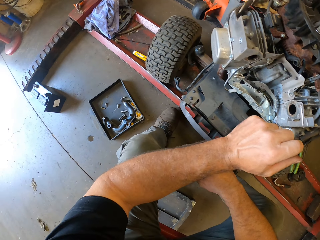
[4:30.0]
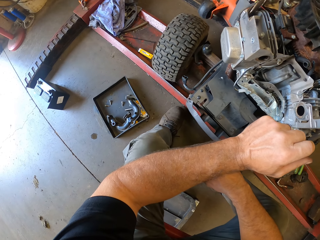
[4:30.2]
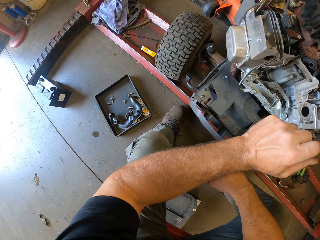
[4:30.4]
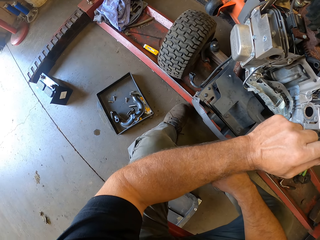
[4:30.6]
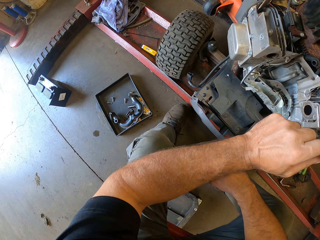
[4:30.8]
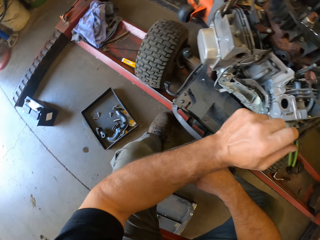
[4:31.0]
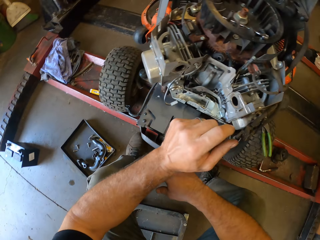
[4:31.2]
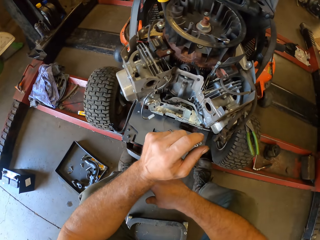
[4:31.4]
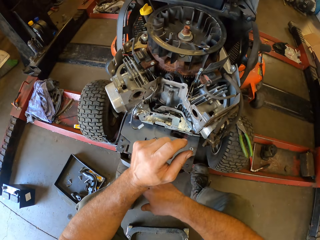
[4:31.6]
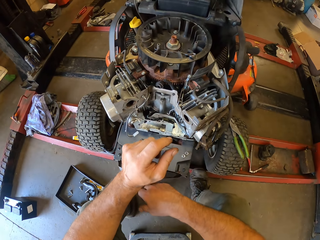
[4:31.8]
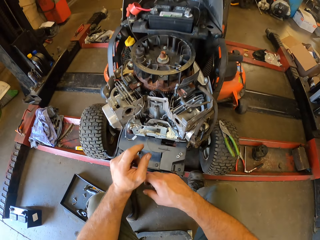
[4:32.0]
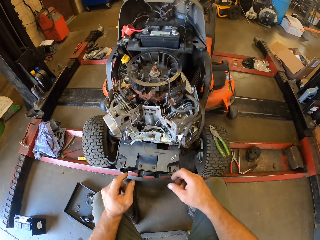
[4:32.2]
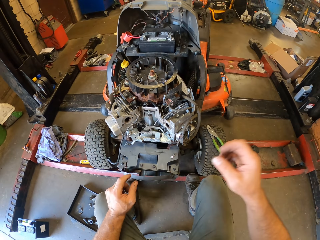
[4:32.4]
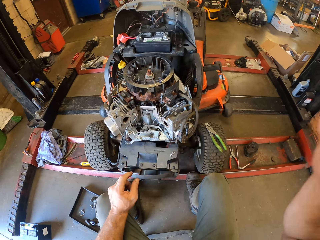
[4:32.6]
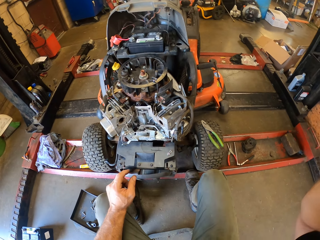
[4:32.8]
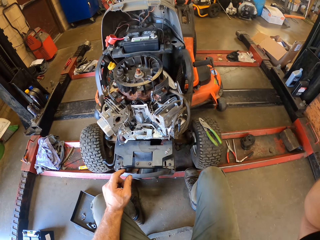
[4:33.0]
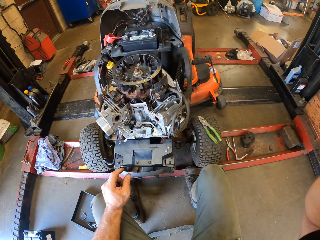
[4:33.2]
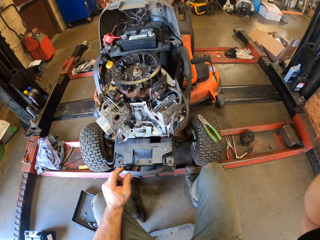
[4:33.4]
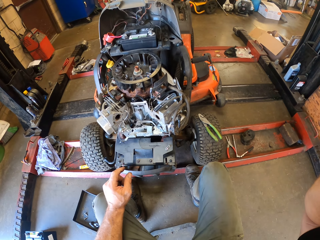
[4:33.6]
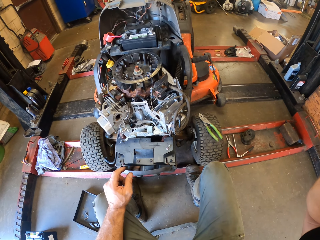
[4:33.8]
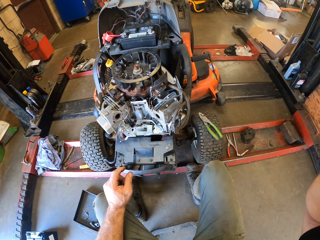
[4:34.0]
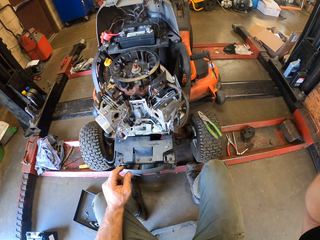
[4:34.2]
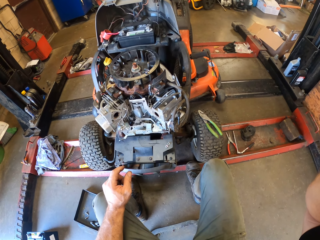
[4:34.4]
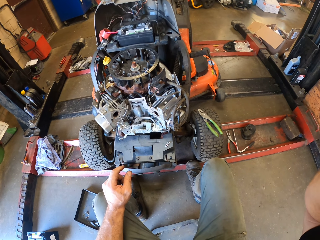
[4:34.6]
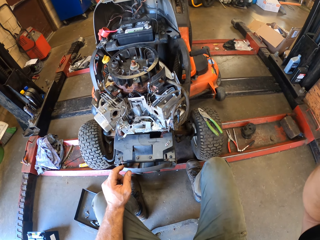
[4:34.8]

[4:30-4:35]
The camera wearer lifts up his right hand. He fixes the camera on the head.
